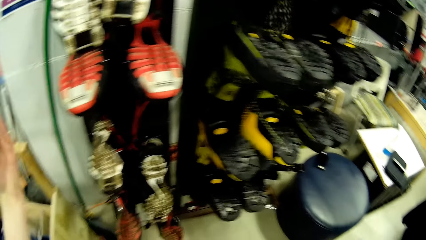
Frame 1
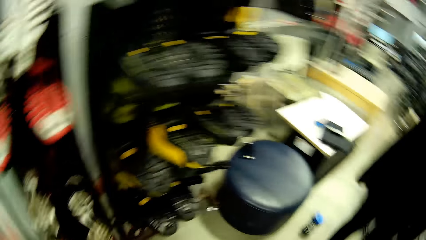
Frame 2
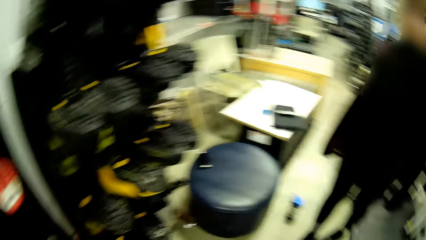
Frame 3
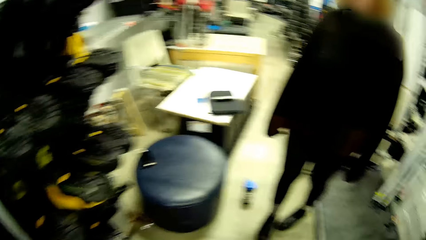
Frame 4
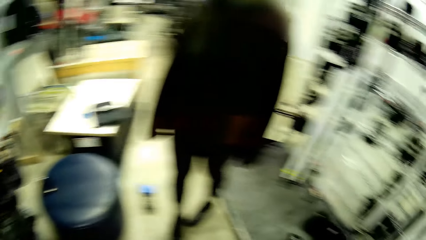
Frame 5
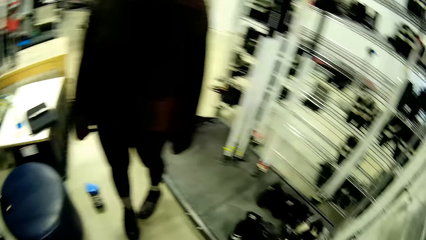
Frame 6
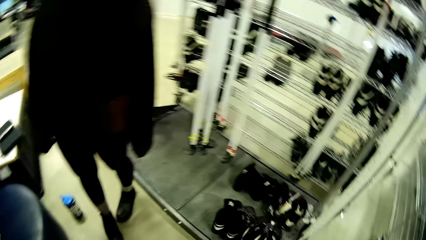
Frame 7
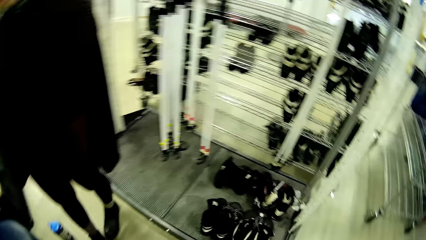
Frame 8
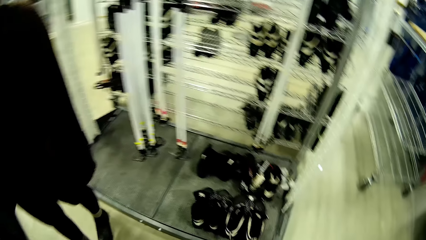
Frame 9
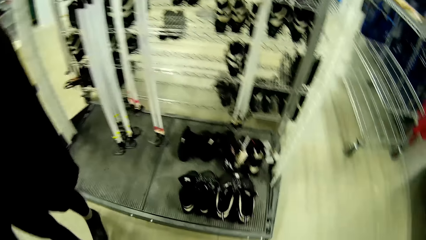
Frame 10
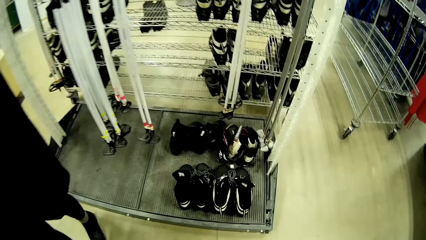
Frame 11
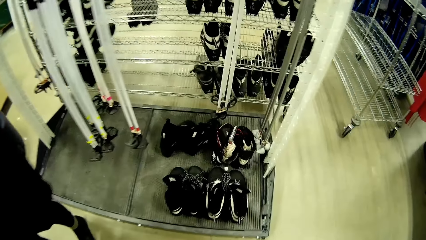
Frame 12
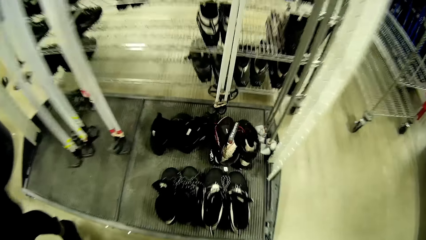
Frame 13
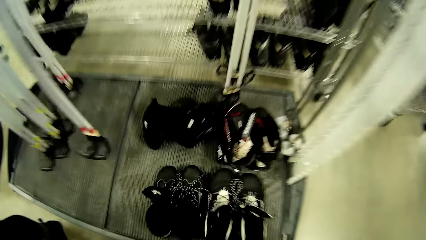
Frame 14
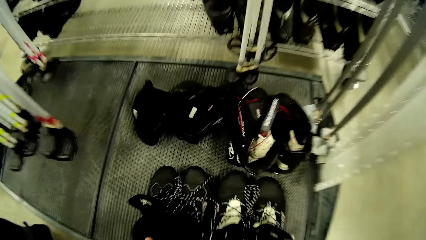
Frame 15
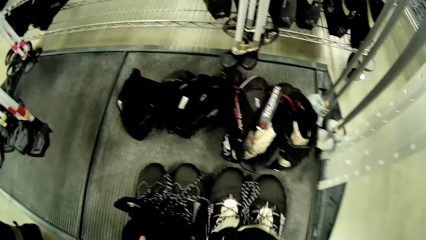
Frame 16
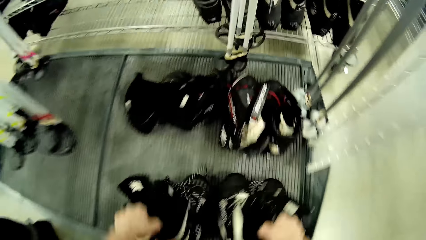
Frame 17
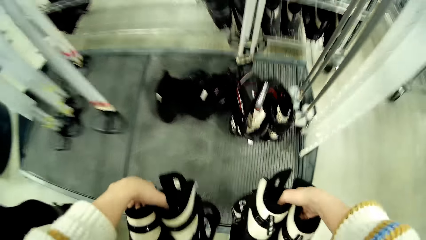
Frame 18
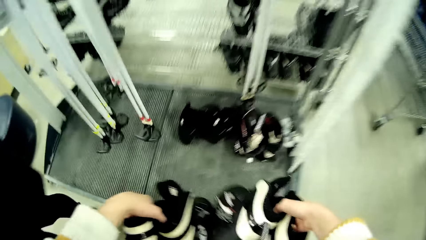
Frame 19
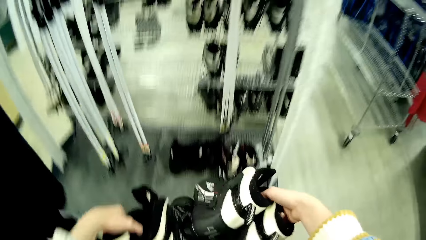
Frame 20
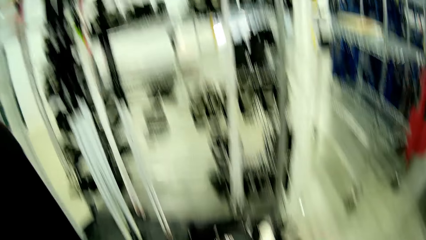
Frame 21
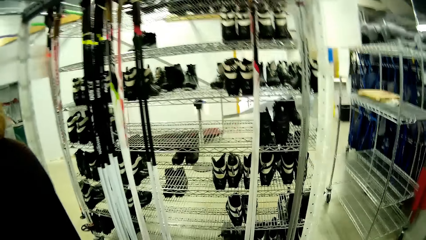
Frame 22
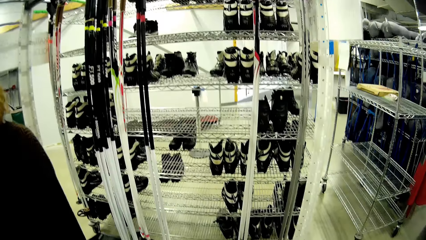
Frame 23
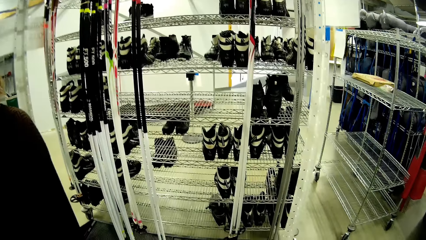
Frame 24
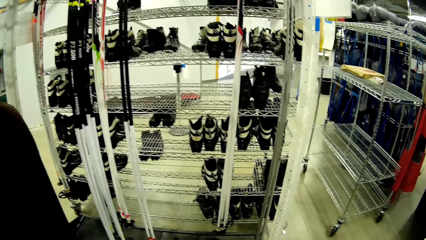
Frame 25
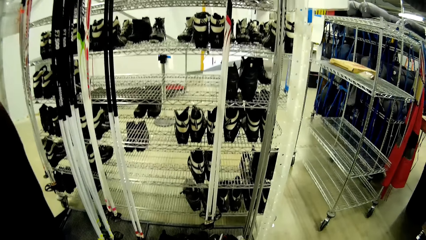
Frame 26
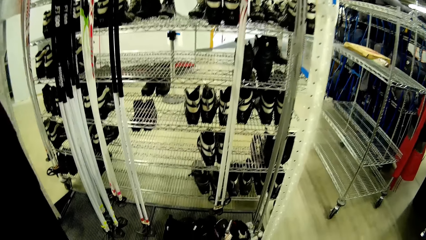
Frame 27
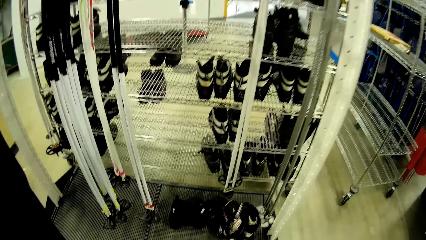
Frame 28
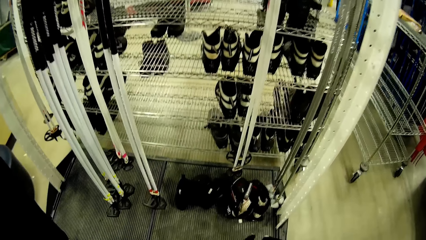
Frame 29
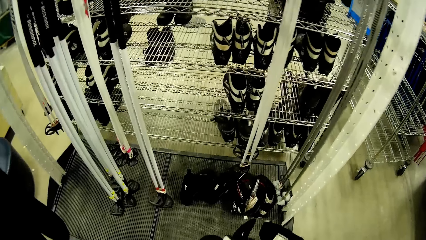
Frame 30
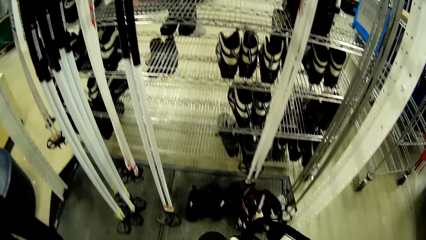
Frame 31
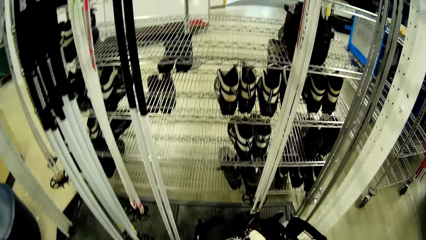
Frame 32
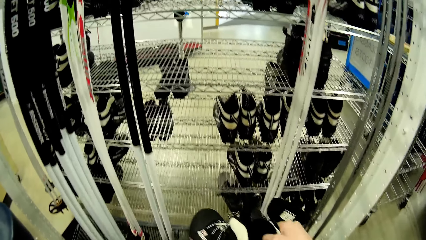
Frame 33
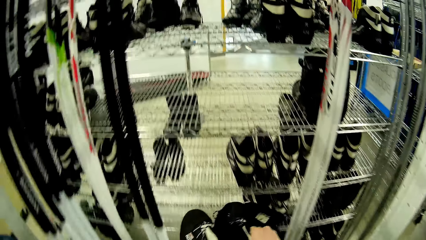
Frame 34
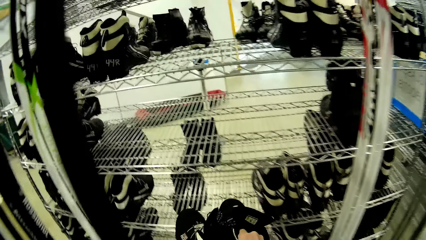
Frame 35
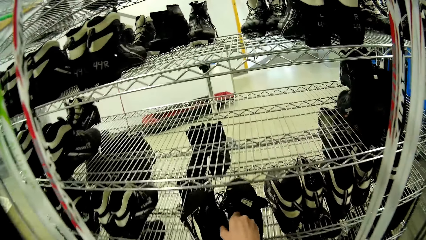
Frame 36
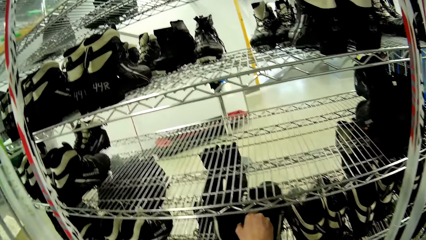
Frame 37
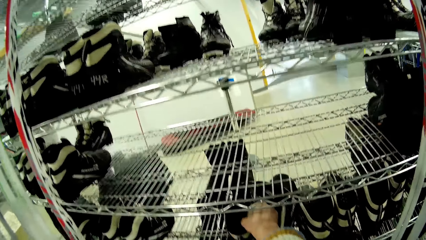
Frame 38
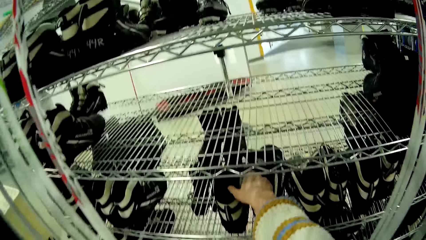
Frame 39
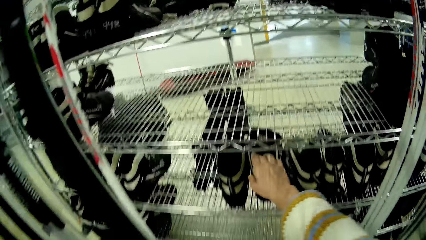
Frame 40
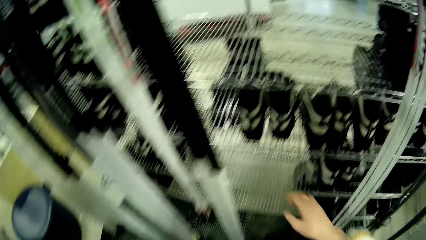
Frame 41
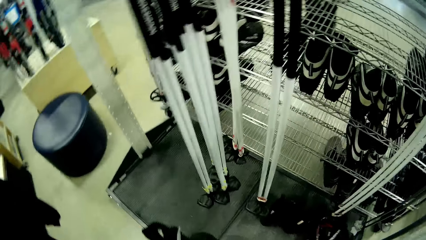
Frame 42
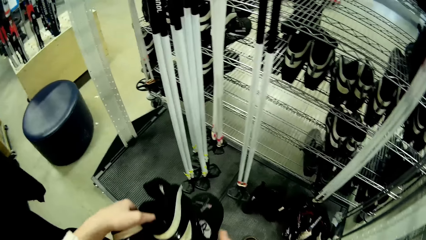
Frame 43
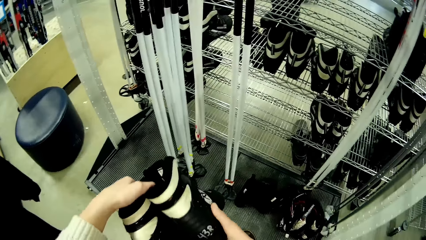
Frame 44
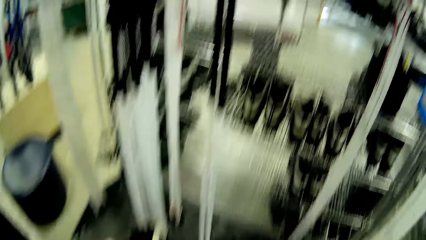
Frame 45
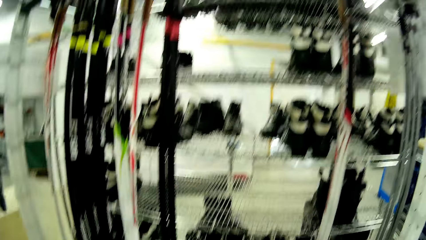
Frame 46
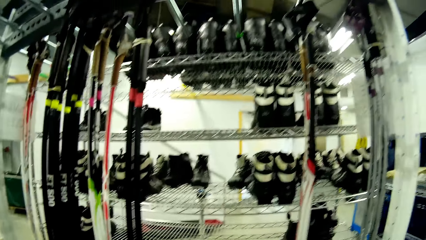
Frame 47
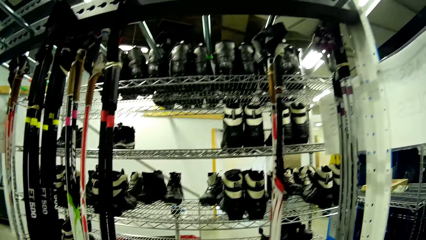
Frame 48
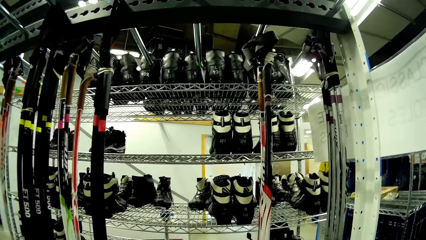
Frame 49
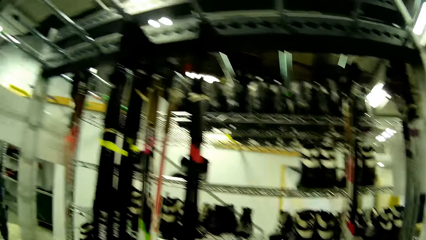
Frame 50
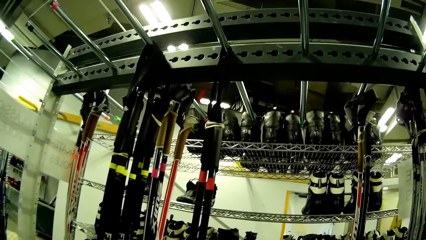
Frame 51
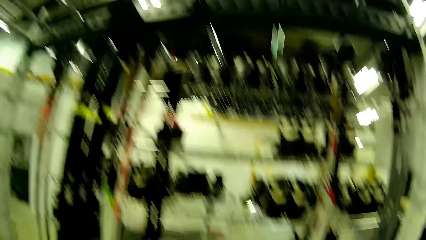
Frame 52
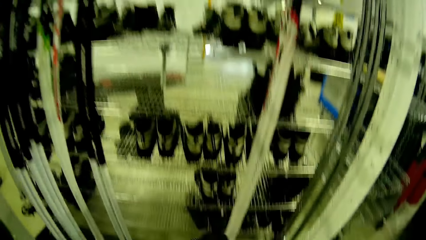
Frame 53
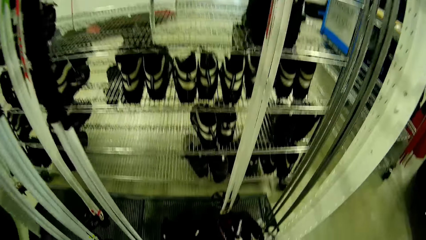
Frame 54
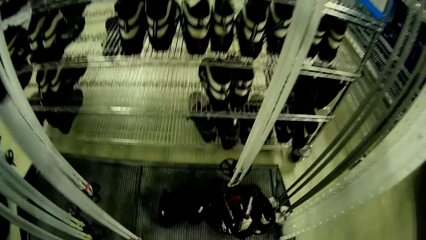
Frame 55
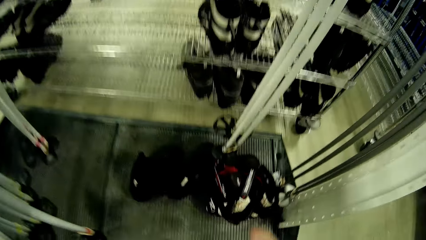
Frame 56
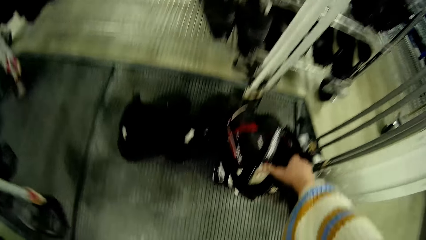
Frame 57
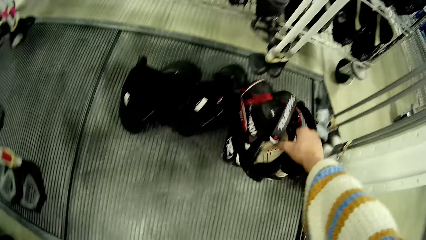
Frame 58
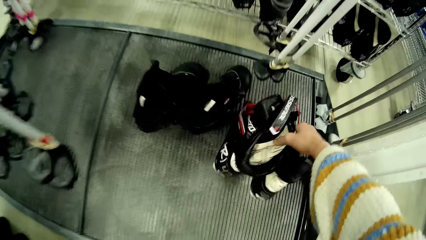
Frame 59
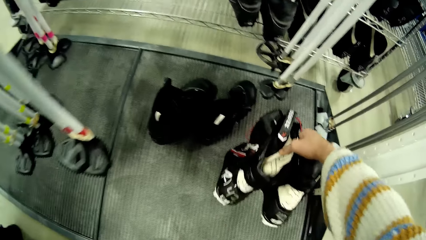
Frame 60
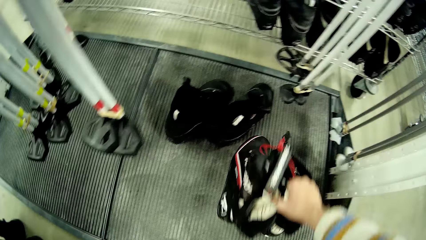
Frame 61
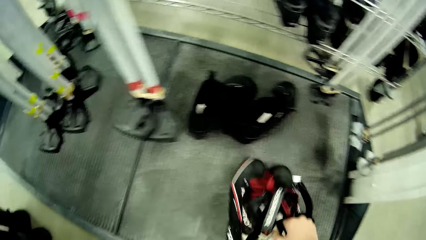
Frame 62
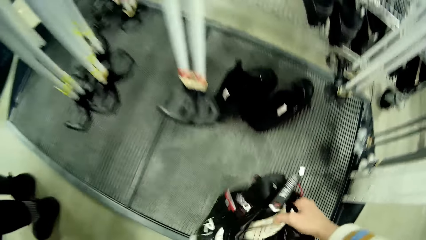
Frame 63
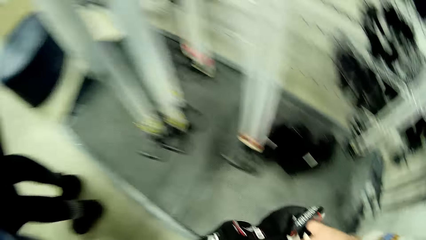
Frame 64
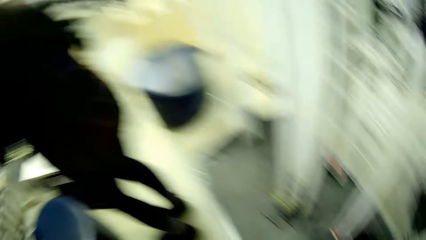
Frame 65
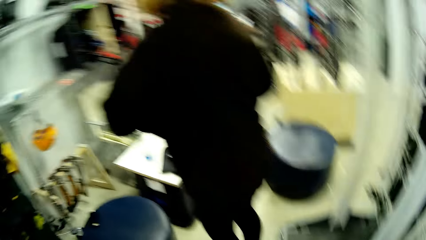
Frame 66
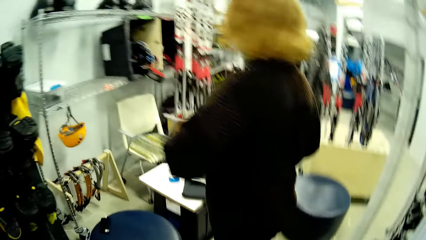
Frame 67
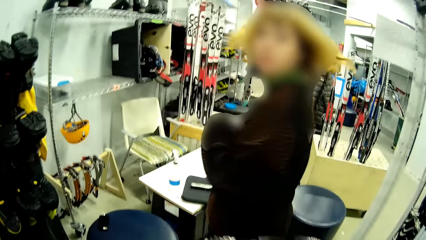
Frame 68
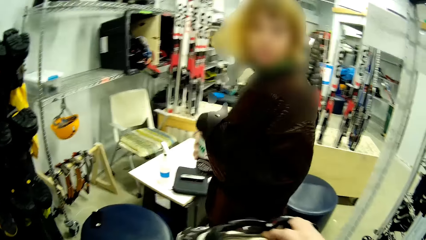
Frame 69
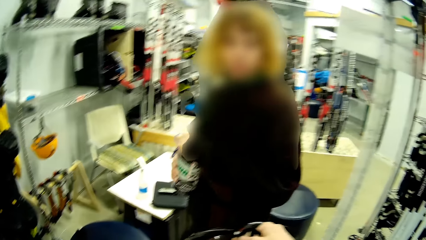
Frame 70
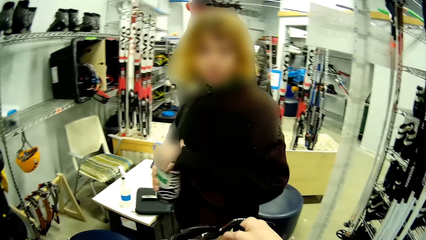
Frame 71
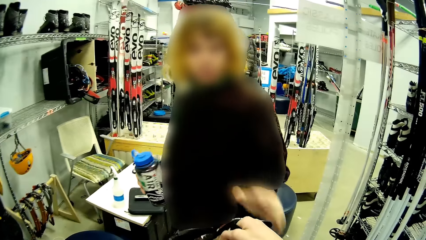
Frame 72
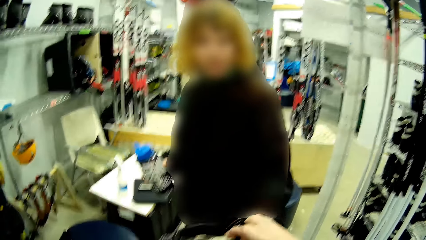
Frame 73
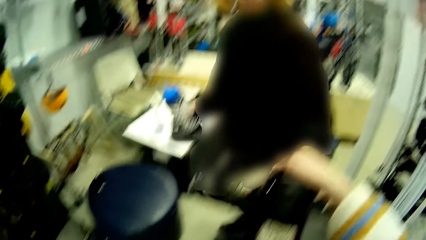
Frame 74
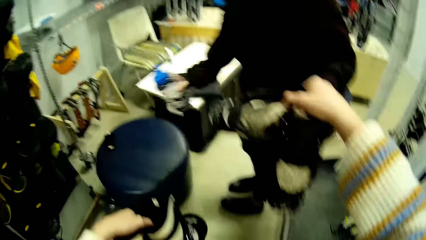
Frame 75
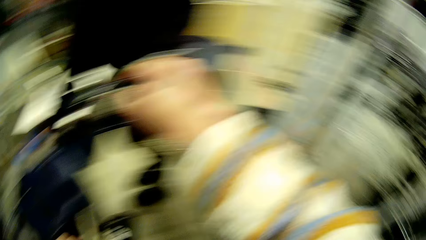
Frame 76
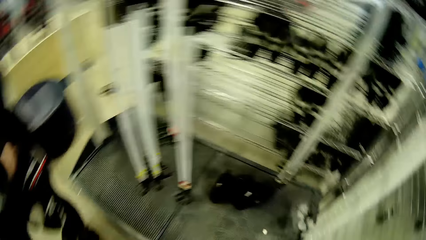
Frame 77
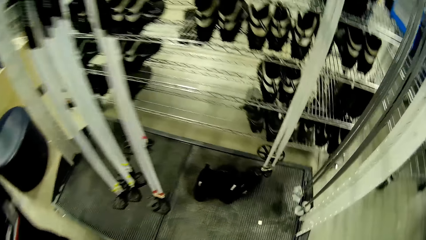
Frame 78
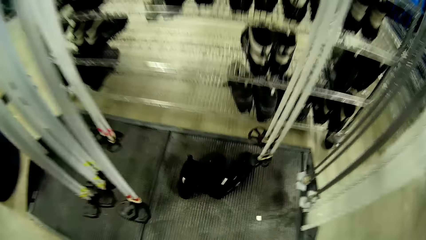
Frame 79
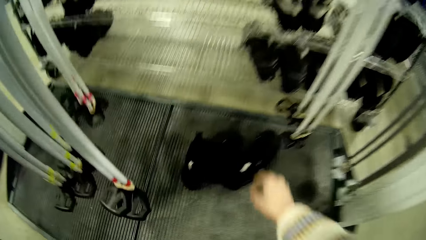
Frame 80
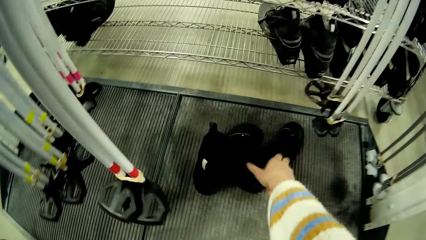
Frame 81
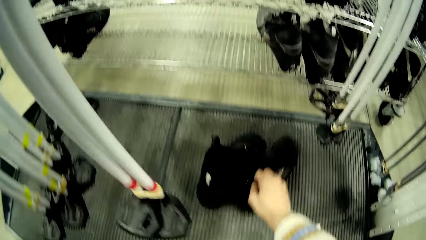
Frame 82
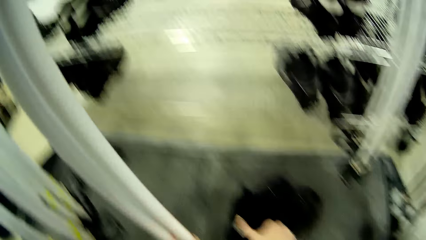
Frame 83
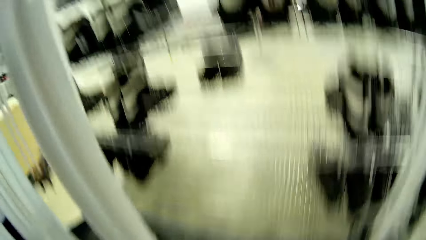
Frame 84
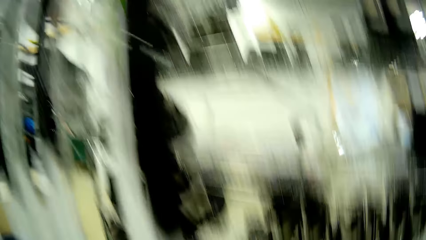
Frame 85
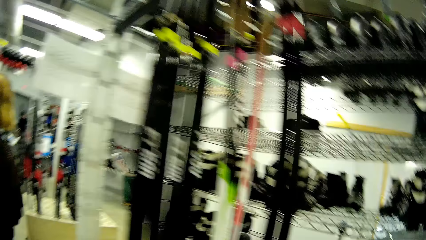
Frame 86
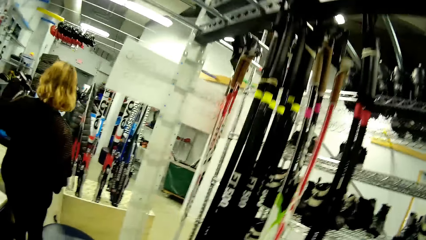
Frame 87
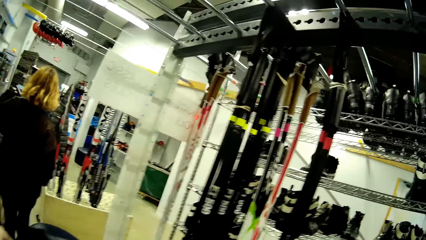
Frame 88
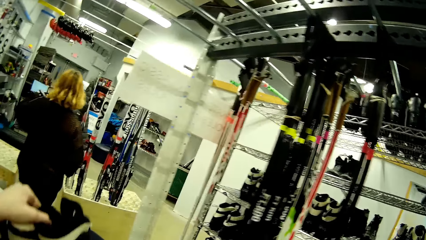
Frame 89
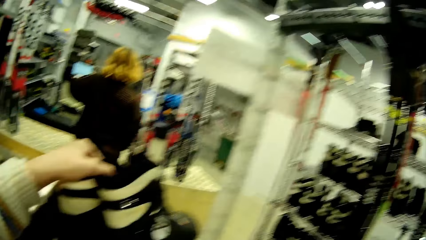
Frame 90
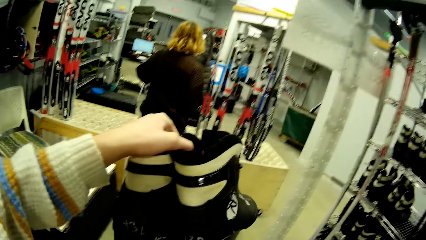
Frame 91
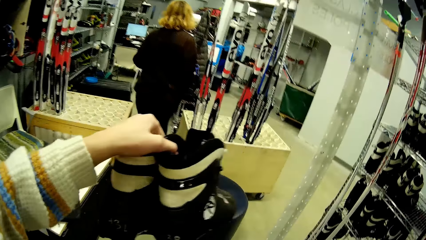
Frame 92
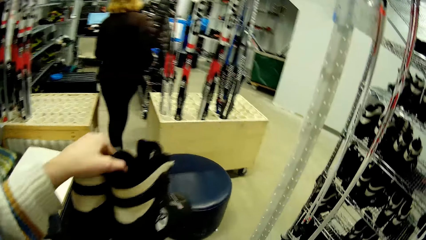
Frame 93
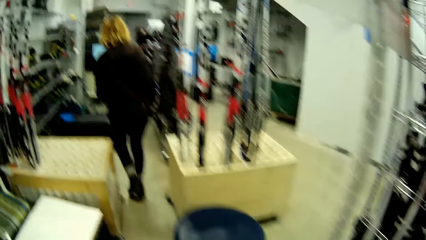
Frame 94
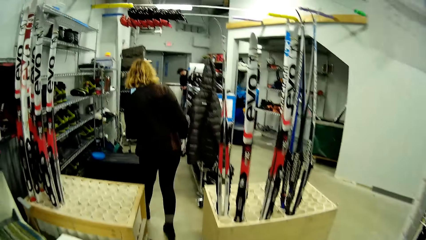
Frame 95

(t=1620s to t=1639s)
The camera wearer picks two pairs of boots from the rack with her hands. They arrange the pair of boots in the rack with her right hand. They hold the shoes with hands. They pick a pair of boots from the rack with her right hand. A woman holds a bottle in her hands. The woman picks the shoes from the camera wearer. The camera wearer gives the pair of boots to the woman with her right hand. The woman puts the bottle down. The camera wearer picks a pair of ski boots from the ground with his right hand.
